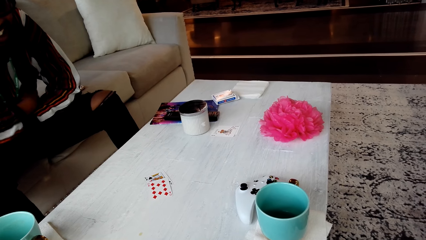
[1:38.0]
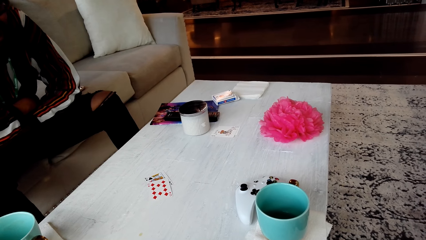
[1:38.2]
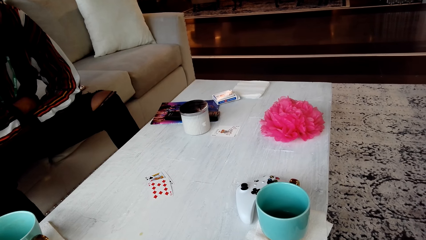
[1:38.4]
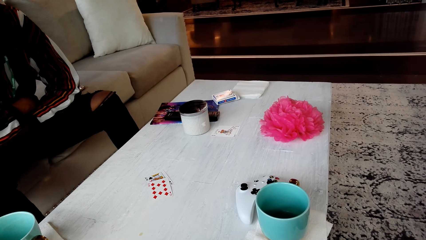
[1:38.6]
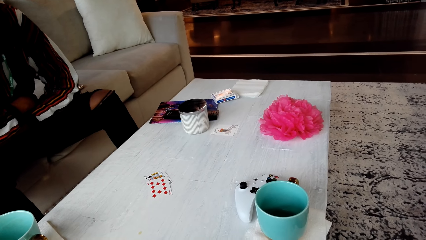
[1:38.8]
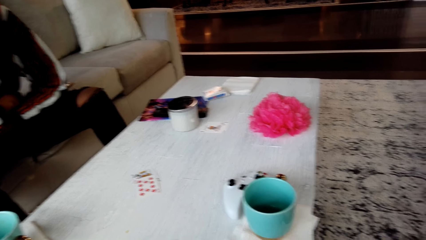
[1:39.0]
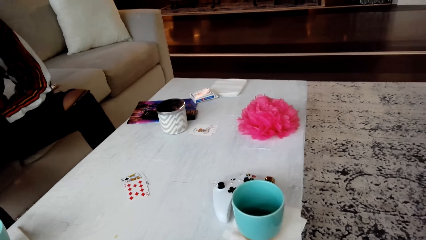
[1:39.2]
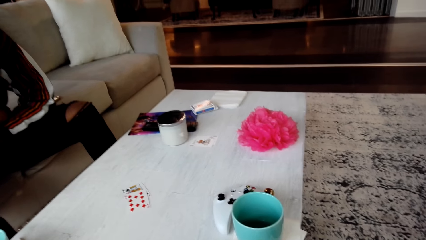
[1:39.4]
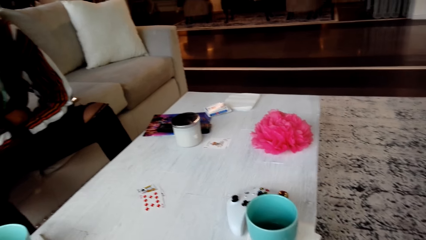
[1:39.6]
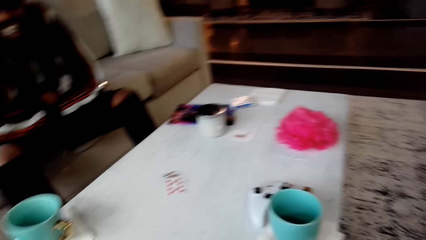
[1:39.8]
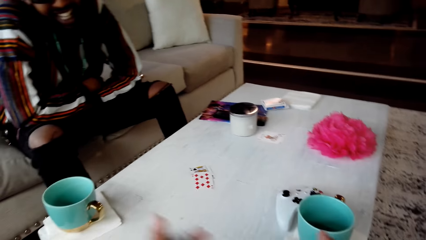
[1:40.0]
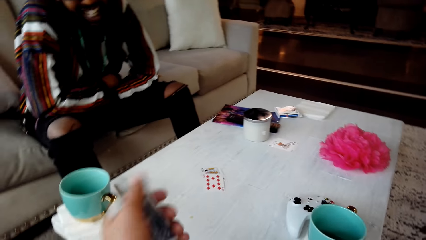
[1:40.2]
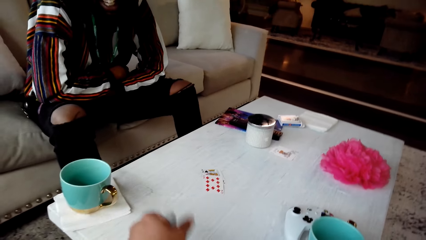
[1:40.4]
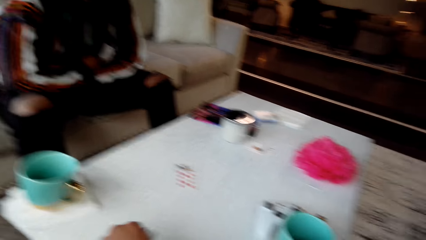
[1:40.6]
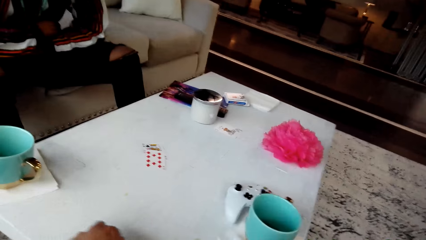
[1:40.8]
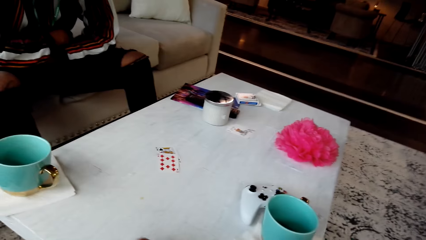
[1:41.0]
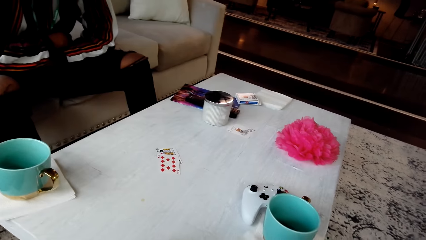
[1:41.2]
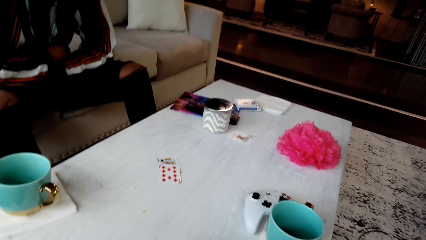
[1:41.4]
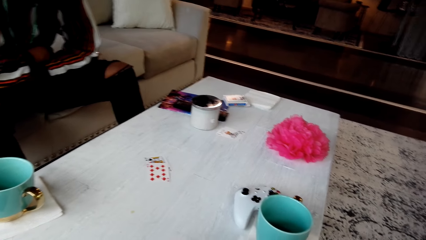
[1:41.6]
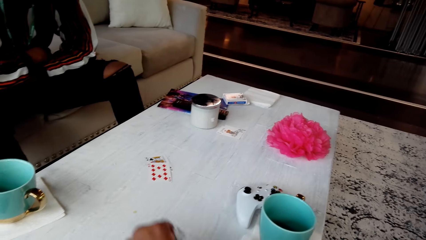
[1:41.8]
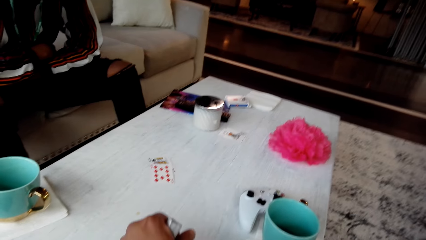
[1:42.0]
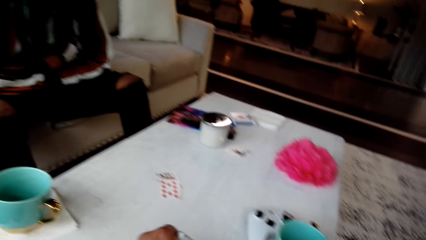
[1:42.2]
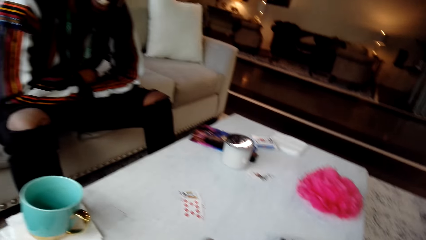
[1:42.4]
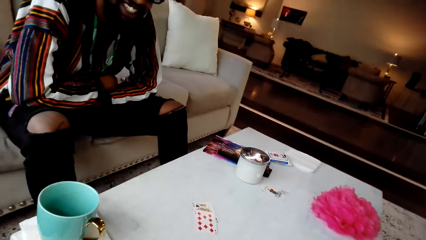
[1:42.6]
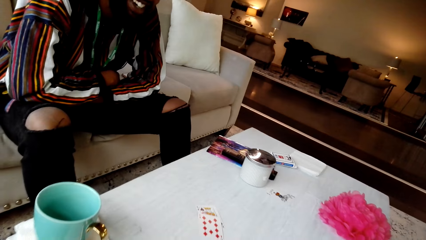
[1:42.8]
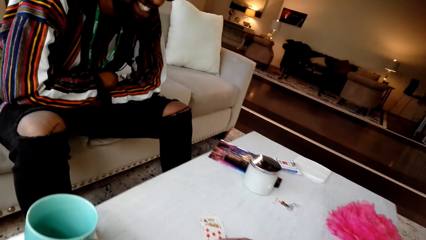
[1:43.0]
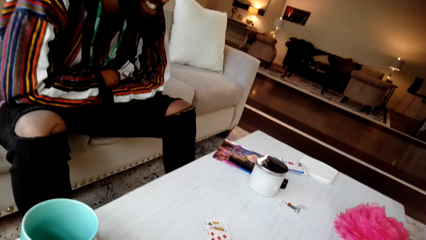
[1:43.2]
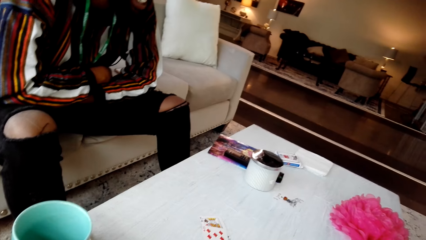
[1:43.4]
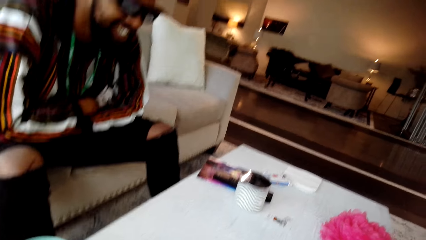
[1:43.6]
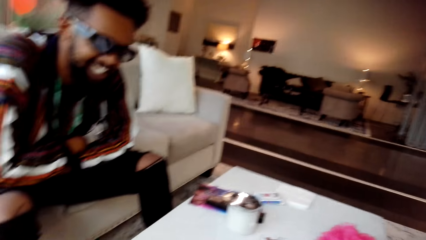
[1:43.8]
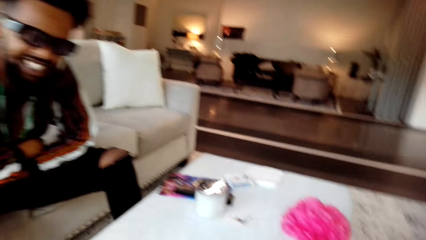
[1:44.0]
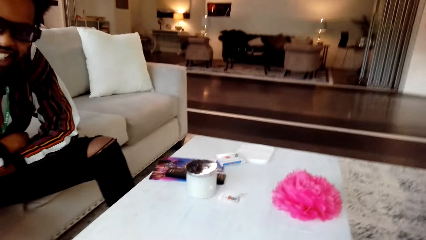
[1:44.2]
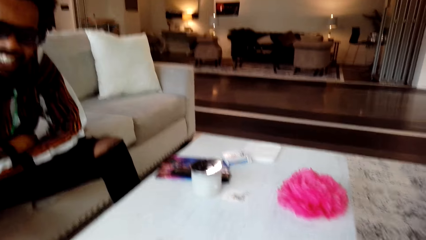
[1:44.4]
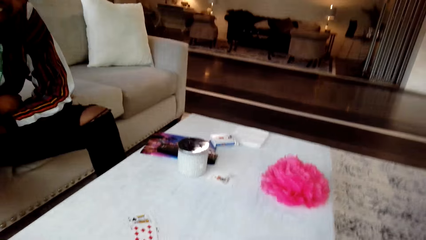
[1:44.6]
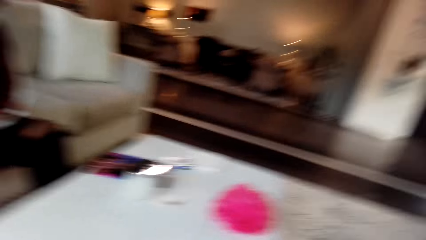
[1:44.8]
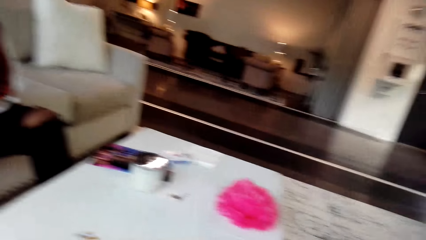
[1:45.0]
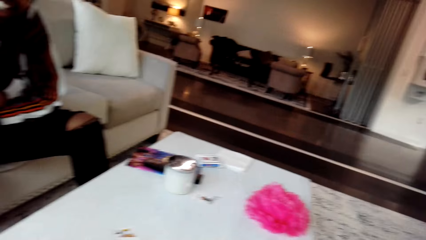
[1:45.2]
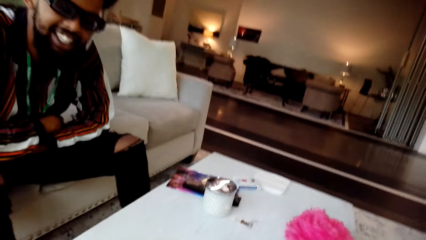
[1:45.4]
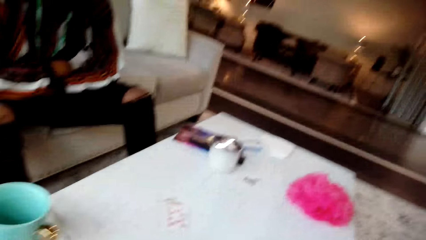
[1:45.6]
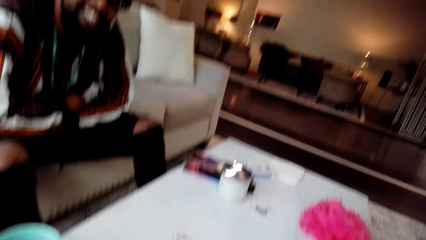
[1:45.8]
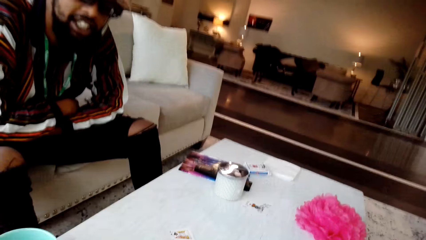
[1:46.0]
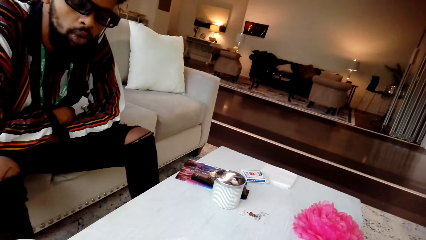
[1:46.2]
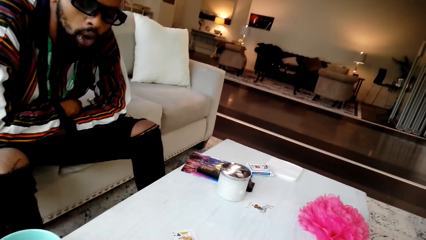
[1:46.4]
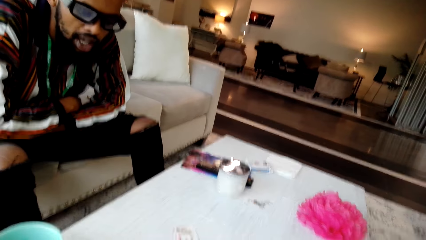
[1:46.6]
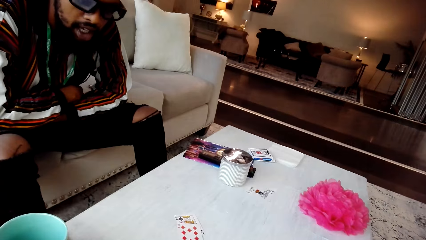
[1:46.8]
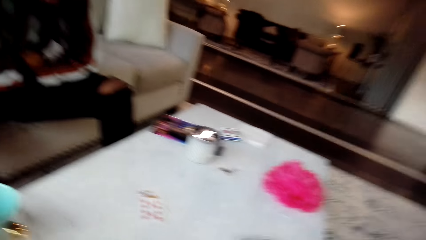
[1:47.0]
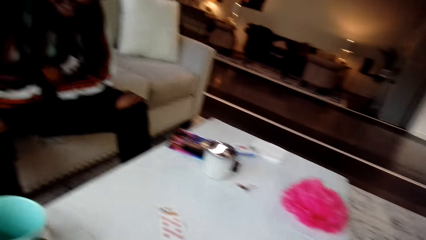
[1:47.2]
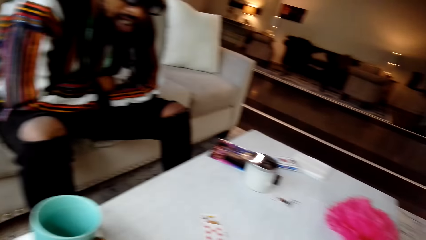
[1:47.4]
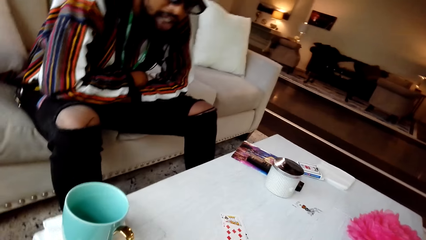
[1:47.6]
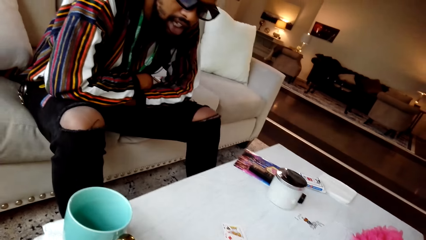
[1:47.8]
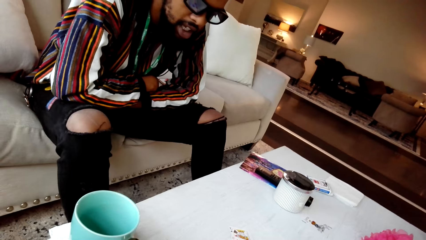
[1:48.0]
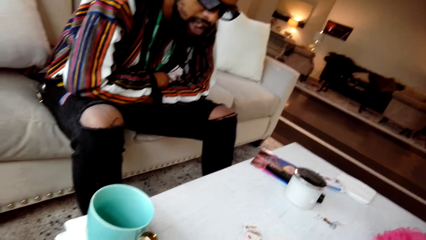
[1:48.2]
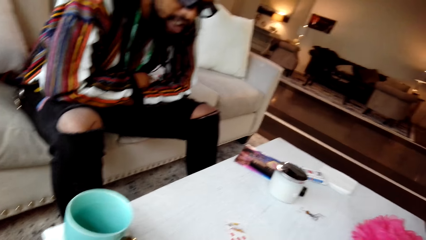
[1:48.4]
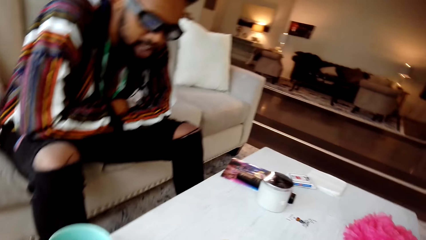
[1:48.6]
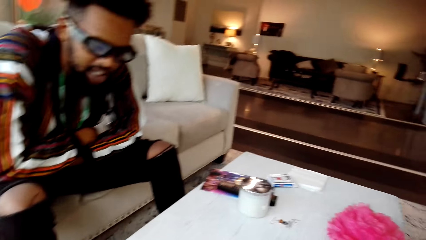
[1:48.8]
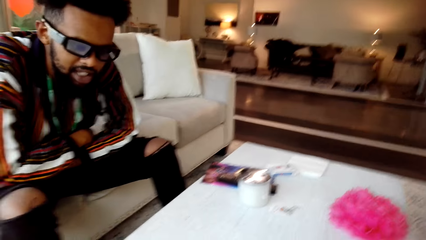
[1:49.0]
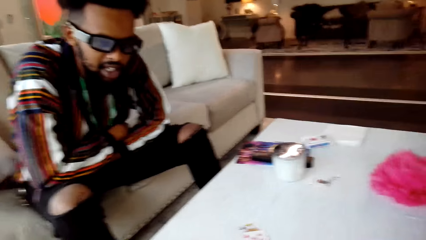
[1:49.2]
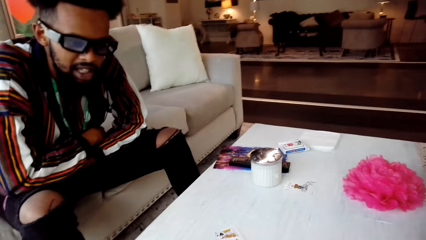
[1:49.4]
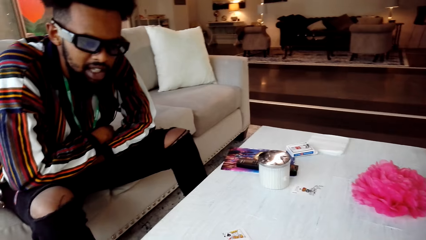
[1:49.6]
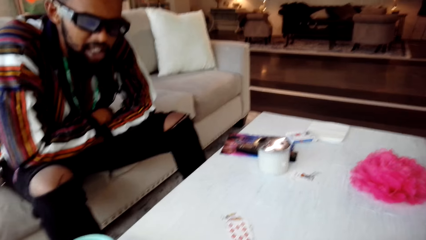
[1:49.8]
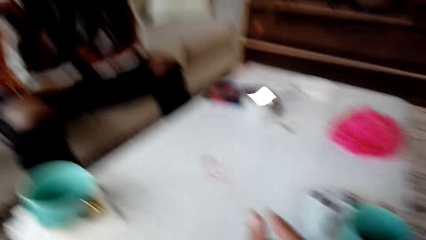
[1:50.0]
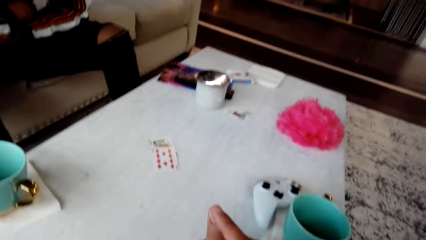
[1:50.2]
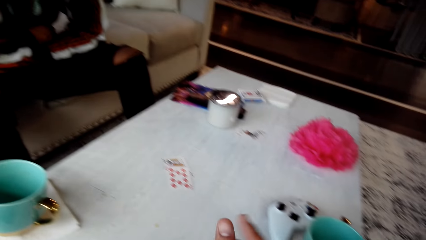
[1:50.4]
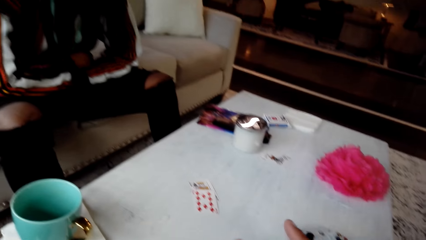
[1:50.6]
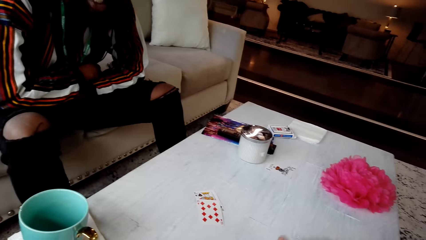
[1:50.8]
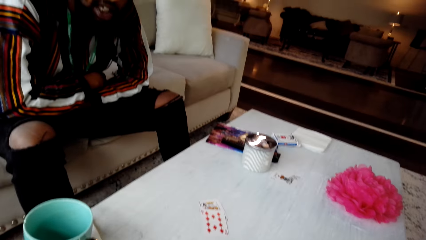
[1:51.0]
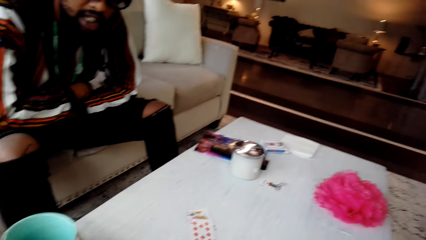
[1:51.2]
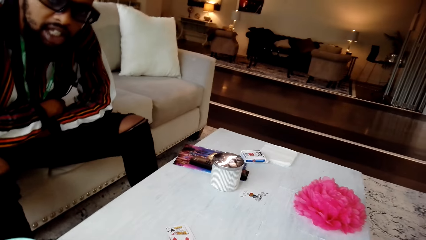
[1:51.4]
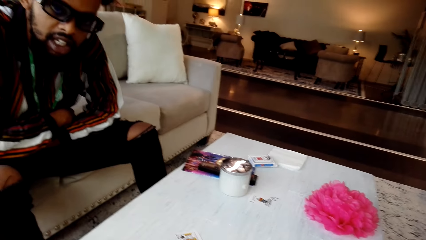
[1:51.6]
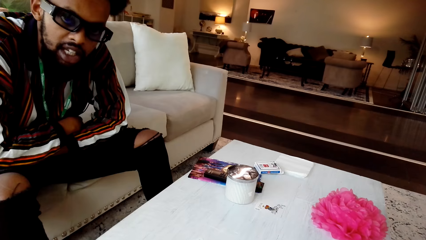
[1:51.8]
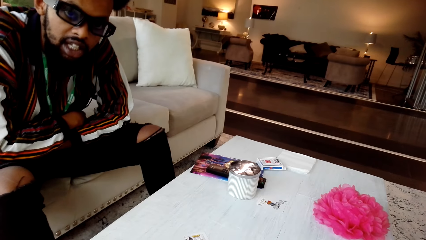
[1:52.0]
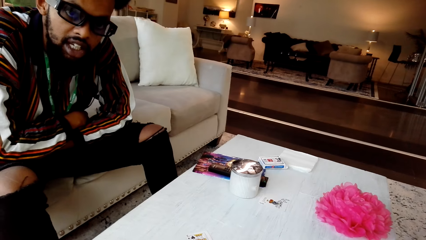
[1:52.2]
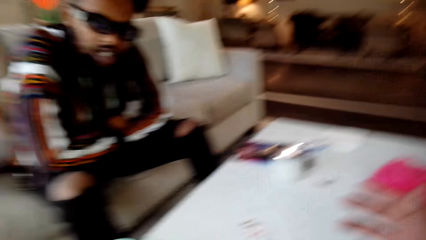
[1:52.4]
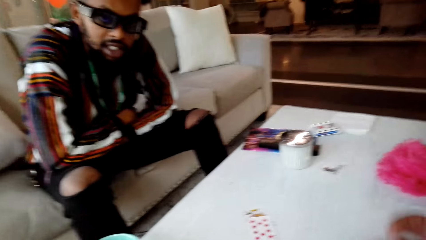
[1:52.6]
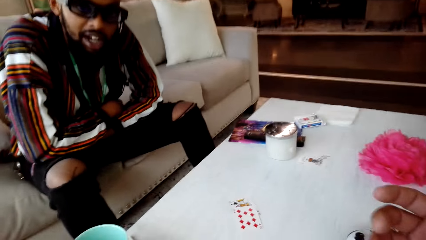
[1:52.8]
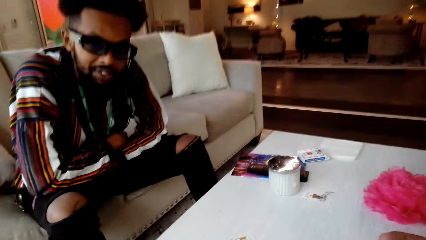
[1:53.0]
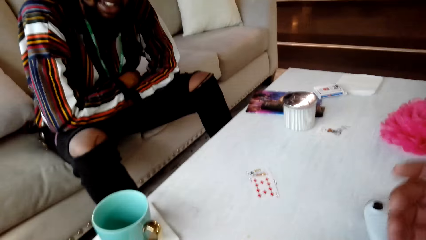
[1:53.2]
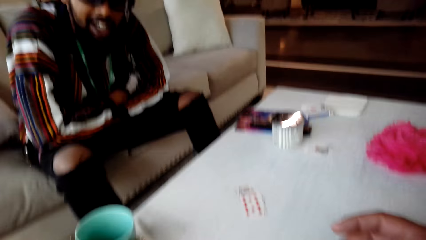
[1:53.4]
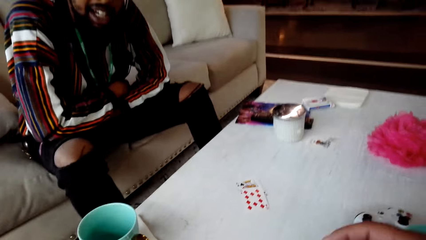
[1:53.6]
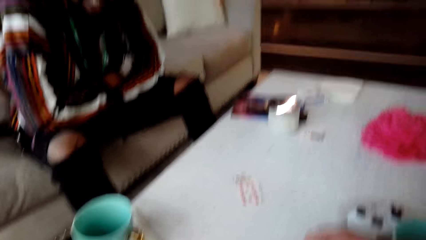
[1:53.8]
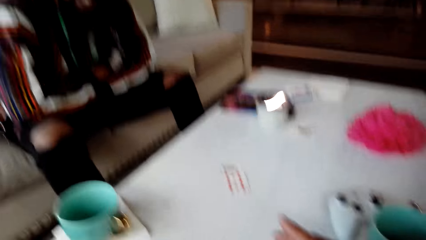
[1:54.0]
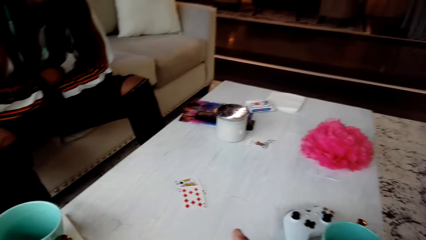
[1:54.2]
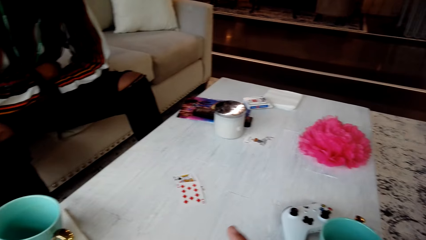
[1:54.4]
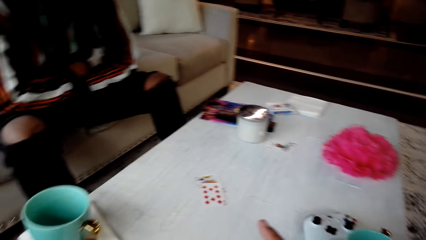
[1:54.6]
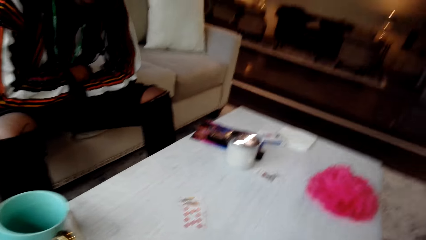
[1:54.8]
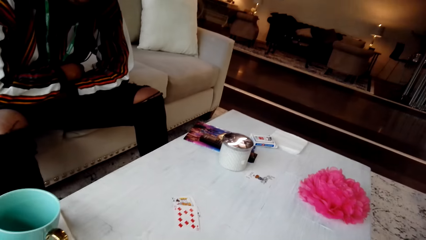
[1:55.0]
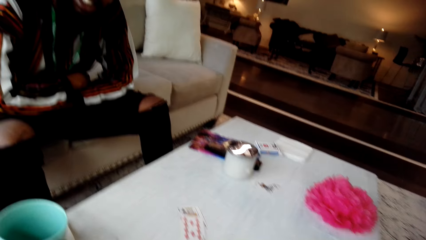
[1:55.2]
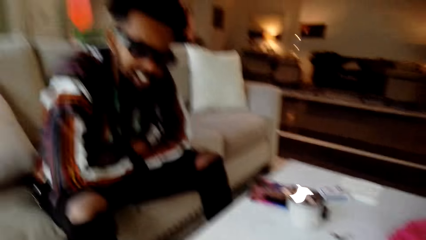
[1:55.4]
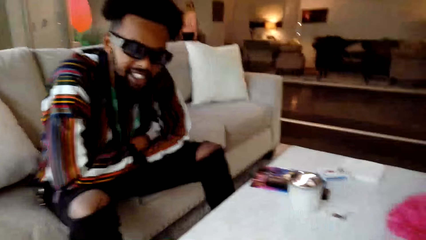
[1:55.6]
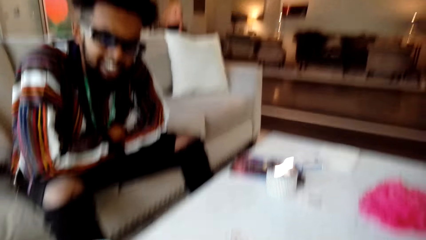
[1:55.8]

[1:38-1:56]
The man places a card on the table. The camera wearer converses with the man. The man responds to the camera wearer.
